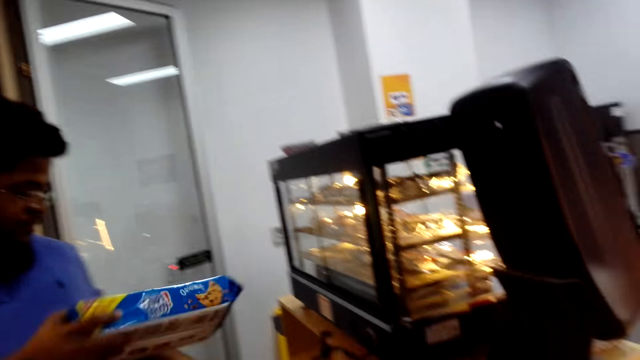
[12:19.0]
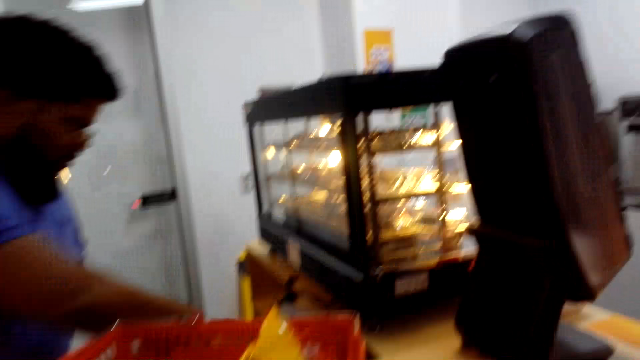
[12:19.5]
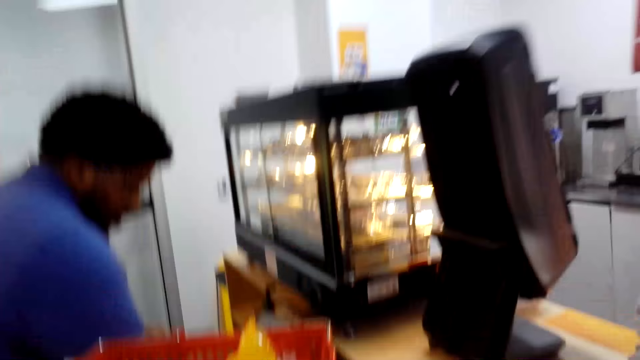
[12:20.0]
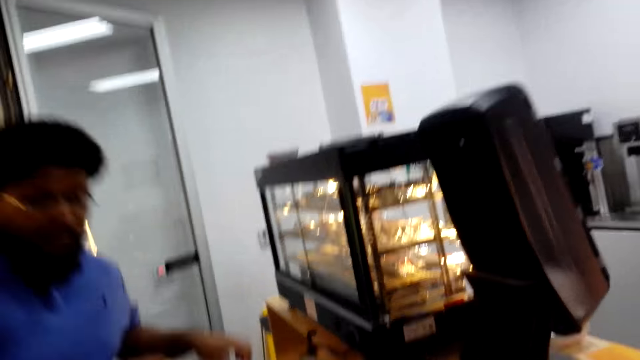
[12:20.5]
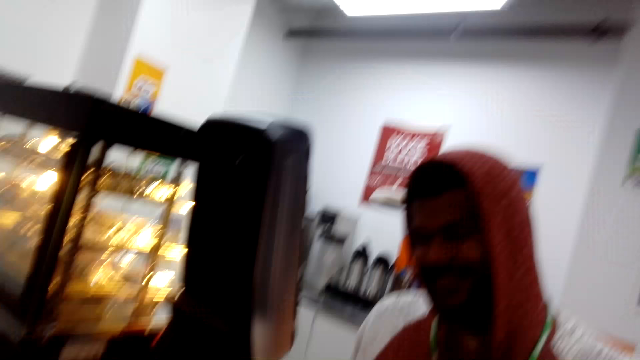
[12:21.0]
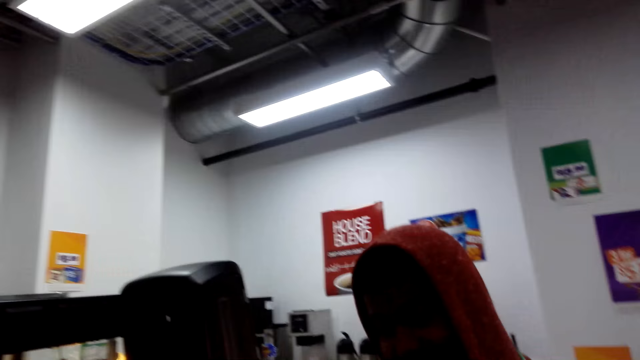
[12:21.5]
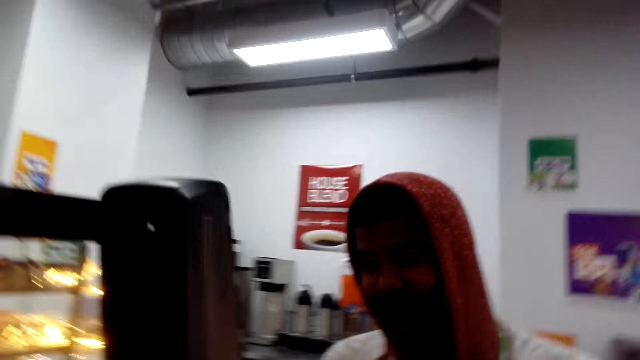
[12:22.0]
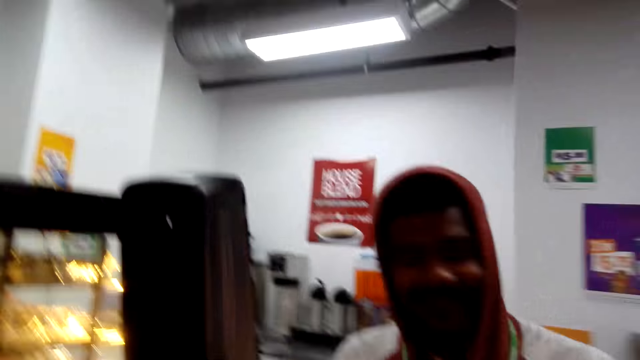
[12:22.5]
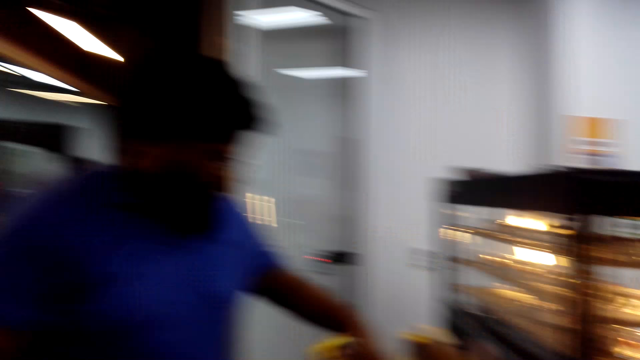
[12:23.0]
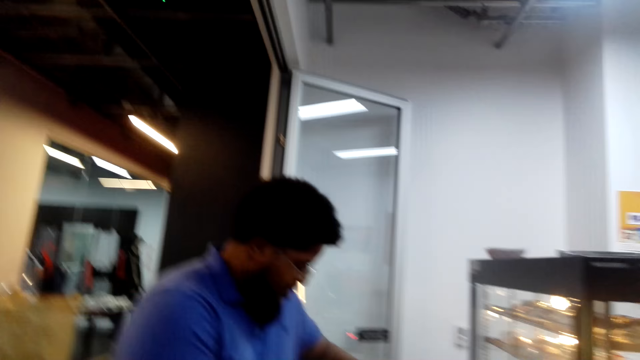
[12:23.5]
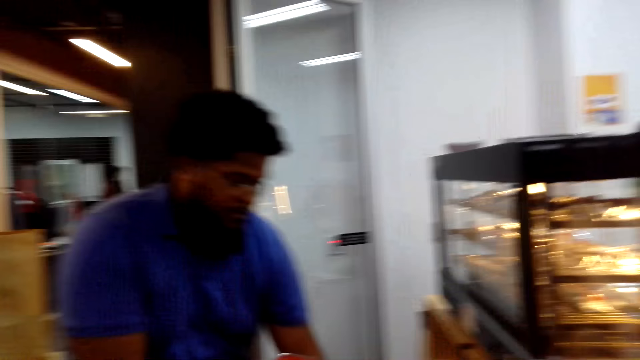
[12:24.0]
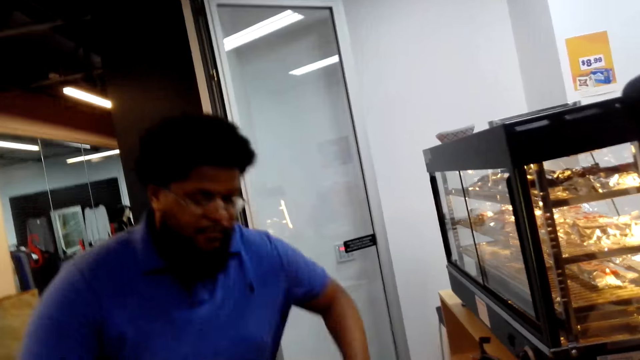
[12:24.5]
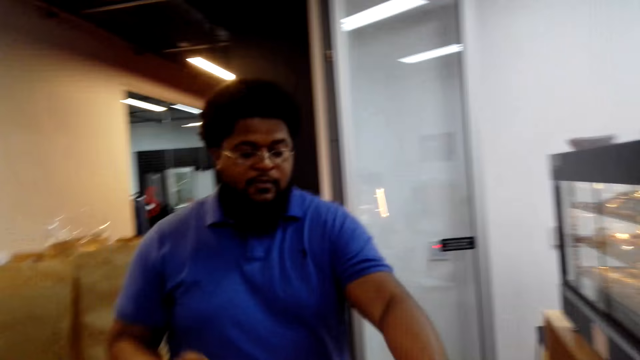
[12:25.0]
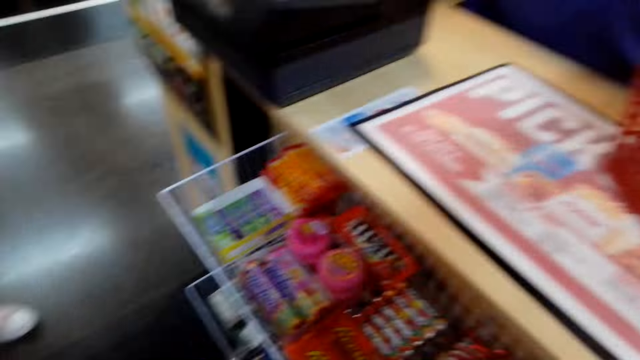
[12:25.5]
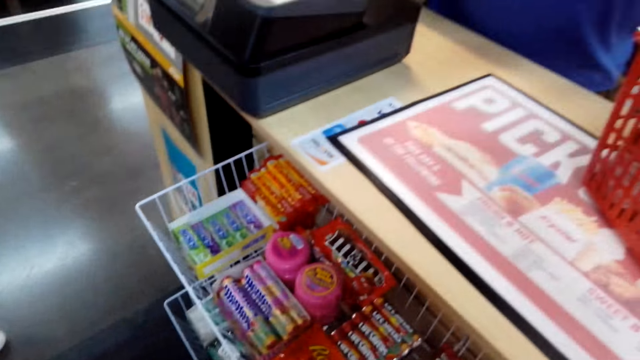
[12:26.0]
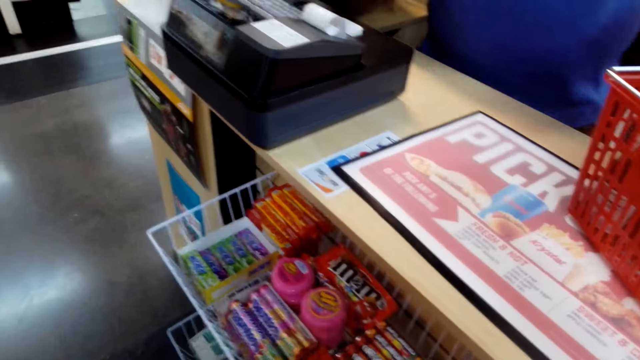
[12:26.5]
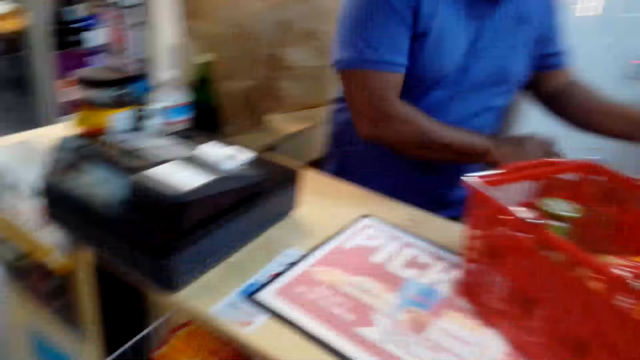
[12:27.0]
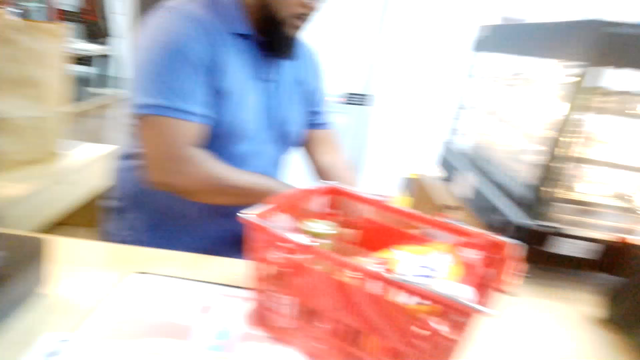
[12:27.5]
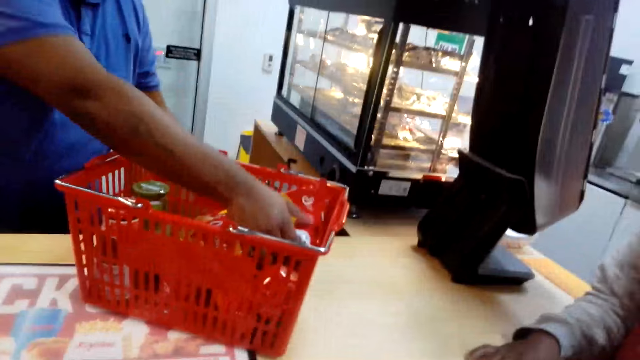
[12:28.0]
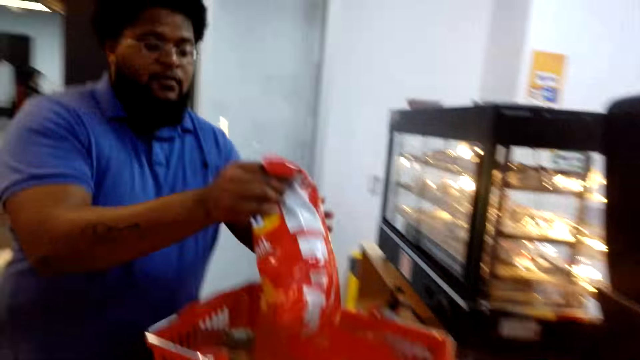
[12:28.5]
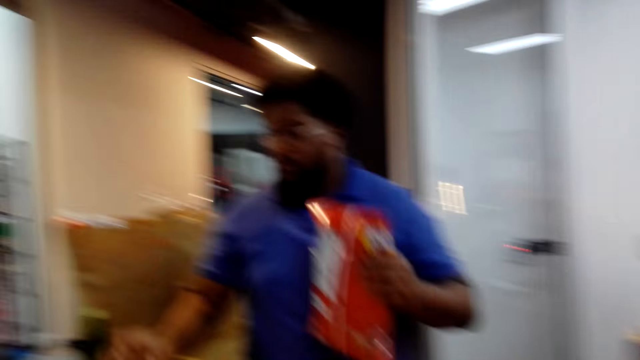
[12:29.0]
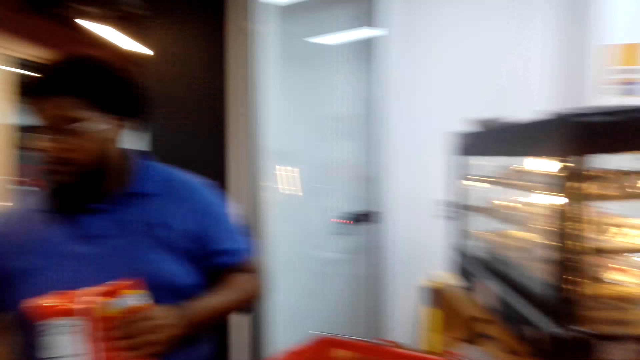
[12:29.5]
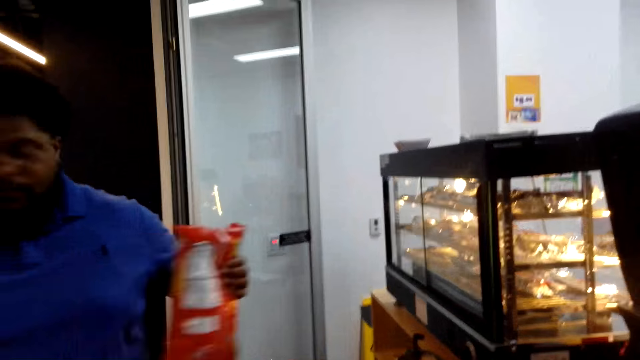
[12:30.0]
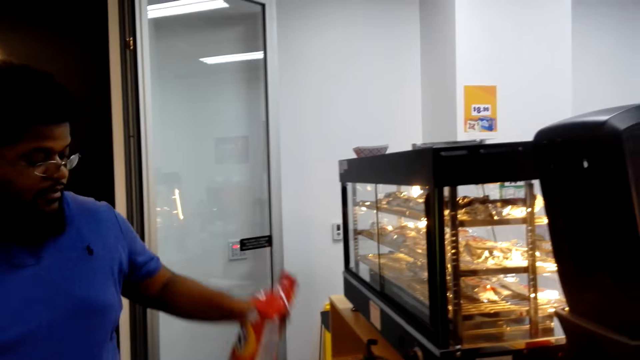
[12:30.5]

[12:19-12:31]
The camera wearer looks at the counter. A man packages the items. Another man stands at the counter. The first man packages the items. The camera wearer looks around the counter. The first man picks up a packet from the basket. The camera wearer looks around the counter. They hold something. The first man totalizes and packages the items.

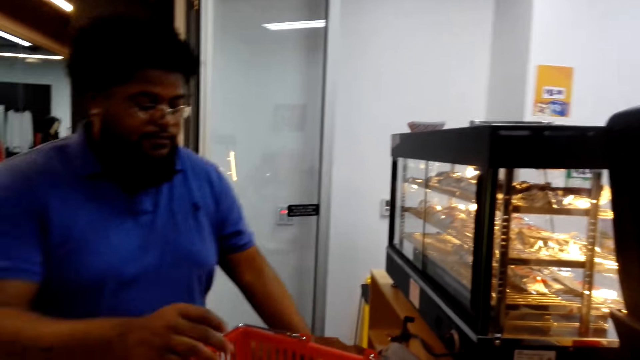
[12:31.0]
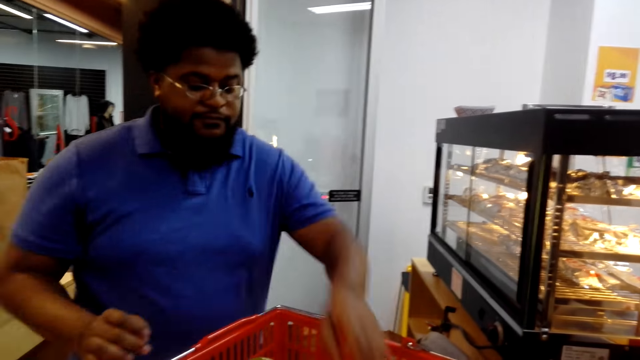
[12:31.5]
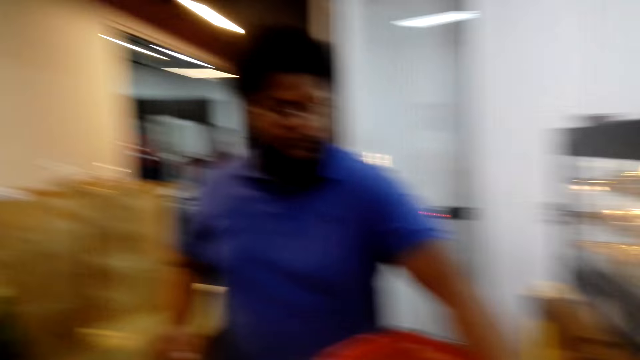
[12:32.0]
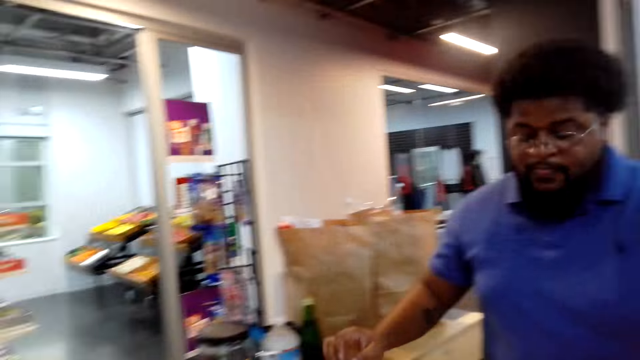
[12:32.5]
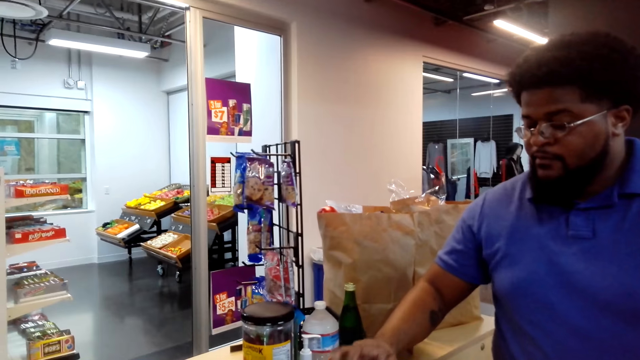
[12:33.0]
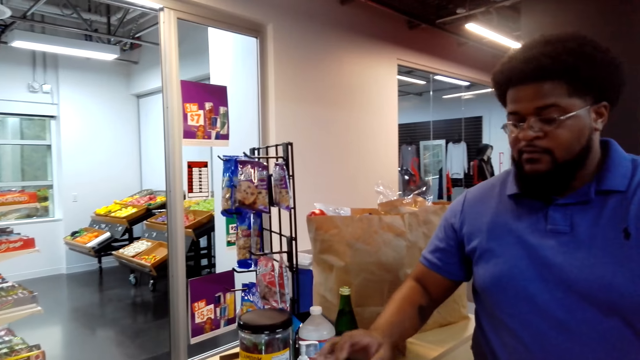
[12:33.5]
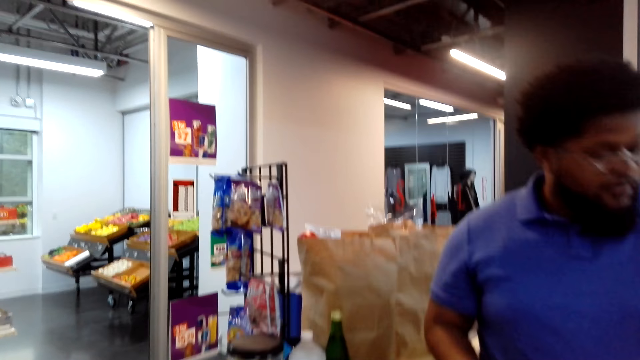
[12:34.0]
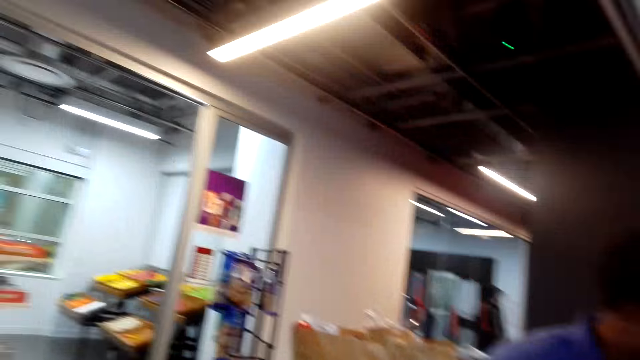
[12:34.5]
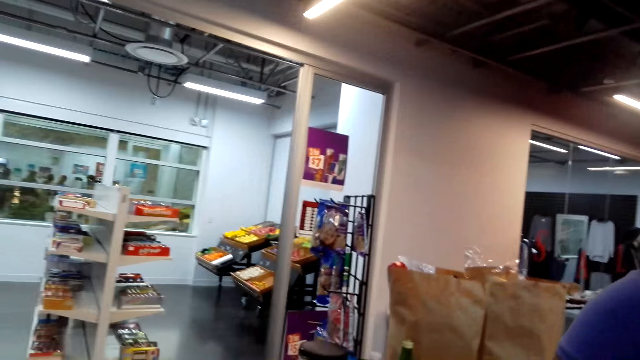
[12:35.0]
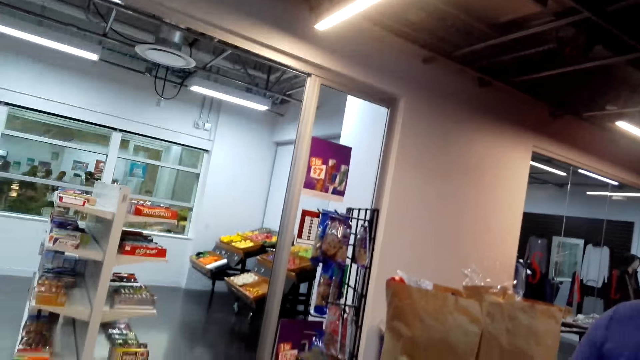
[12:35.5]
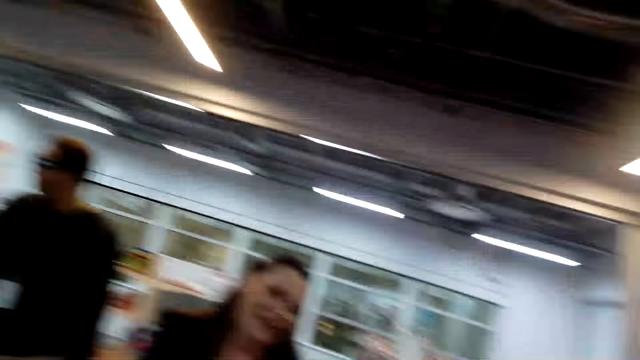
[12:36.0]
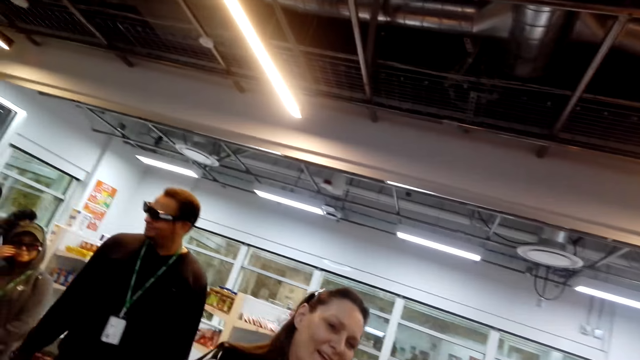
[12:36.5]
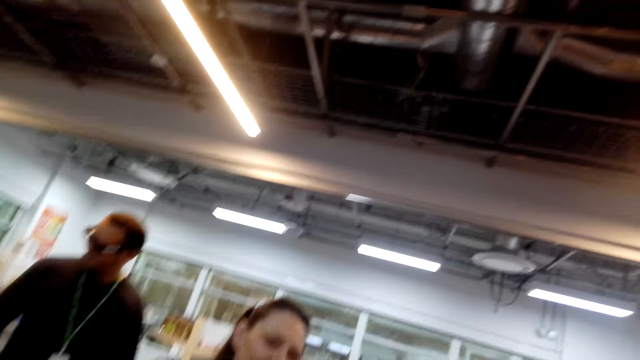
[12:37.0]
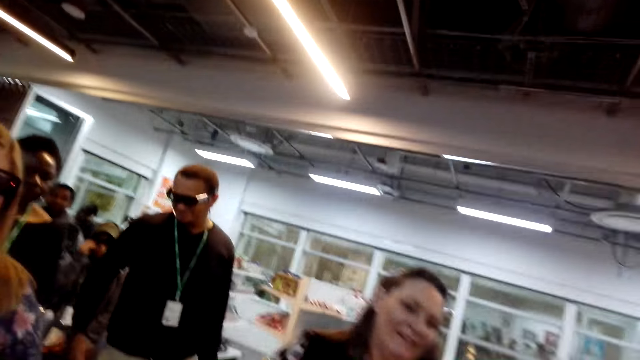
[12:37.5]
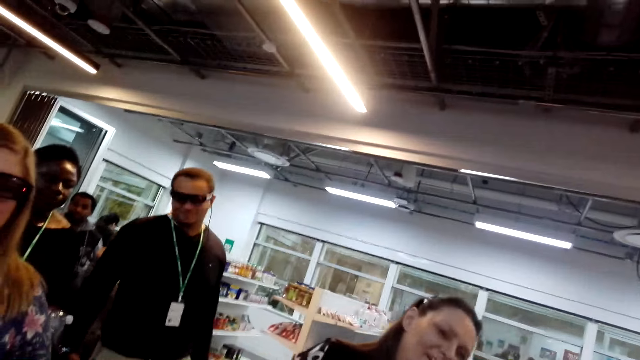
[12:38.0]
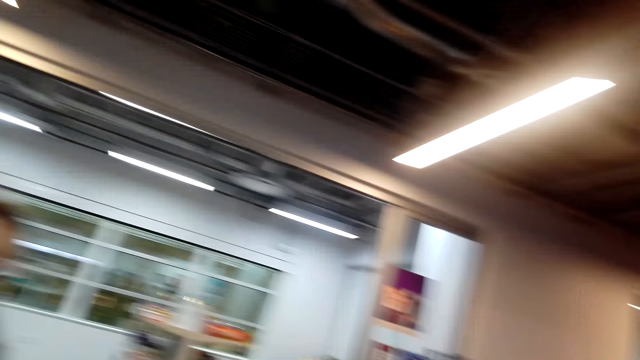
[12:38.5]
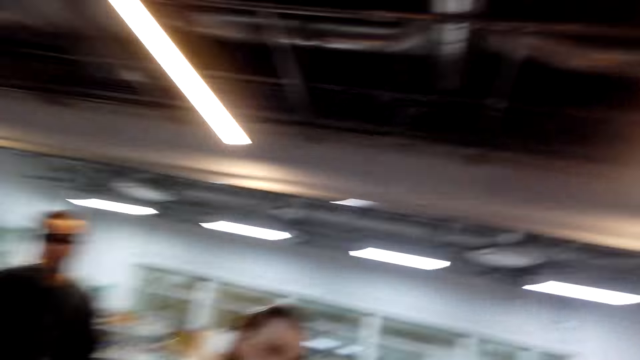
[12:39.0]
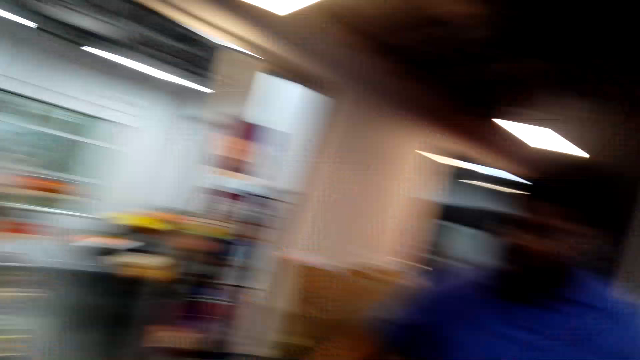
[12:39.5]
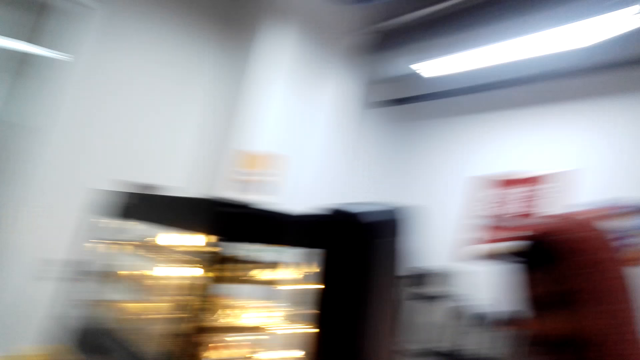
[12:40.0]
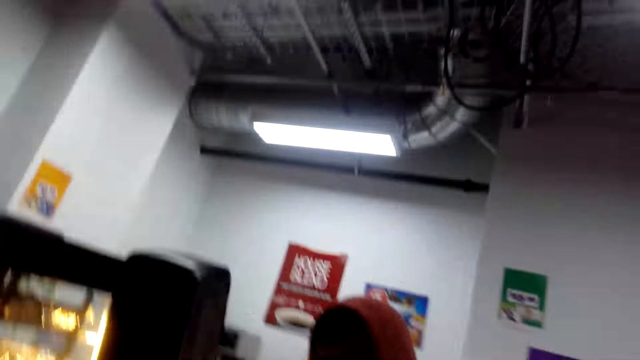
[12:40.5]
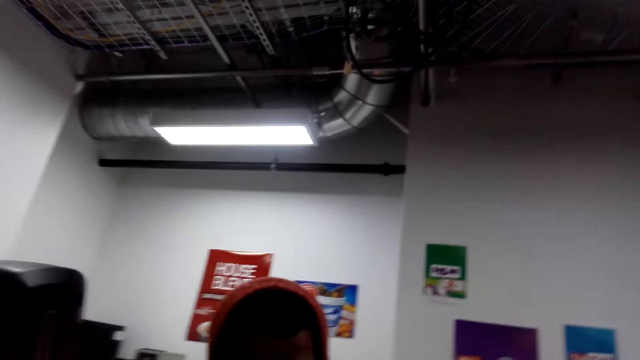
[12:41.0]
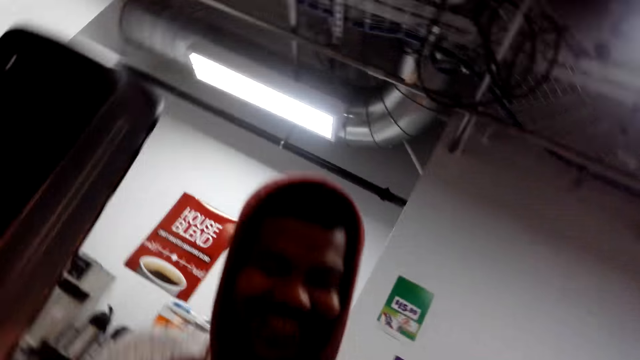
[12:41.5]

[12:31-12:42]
A person puts the packet on the counter. The person presses the buttons on the machine. The camera wearer looks around. They converse with a woman. They look around the shop.
